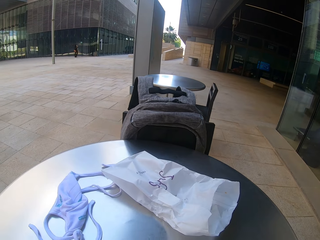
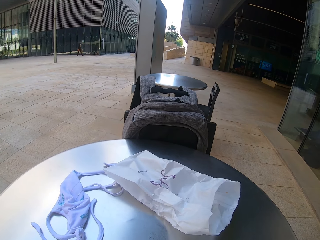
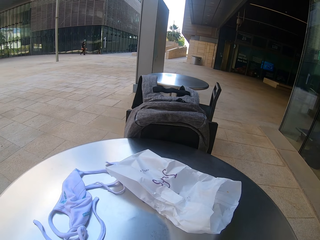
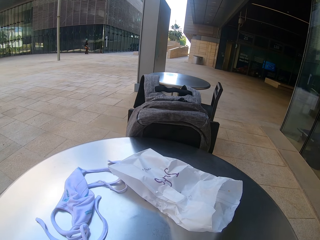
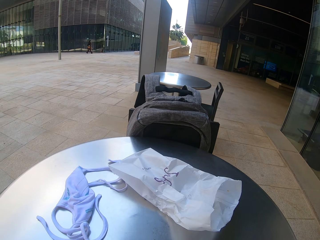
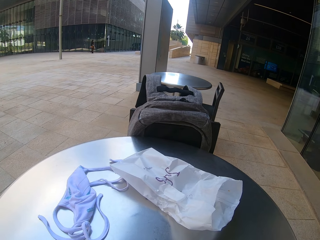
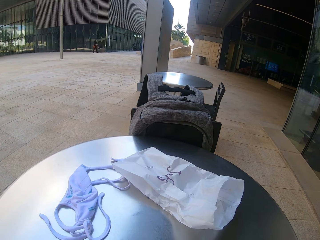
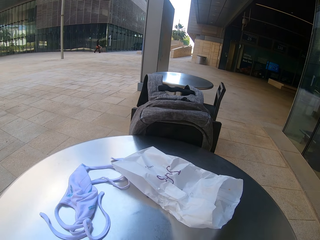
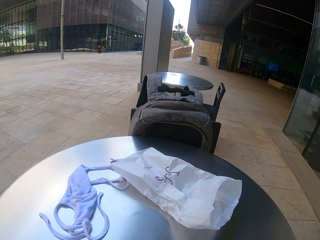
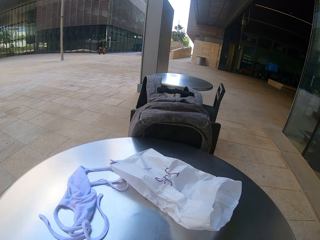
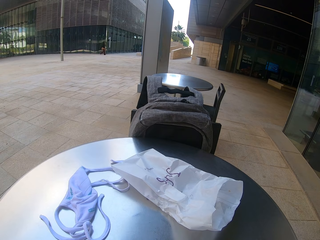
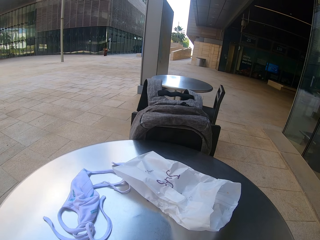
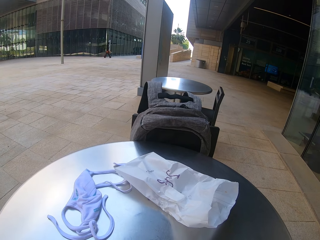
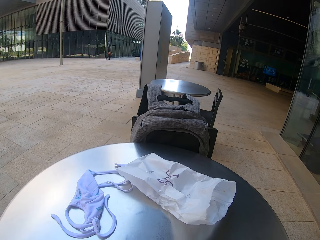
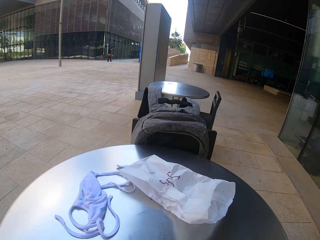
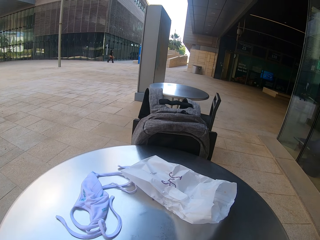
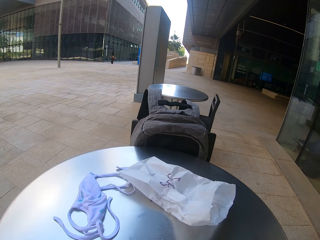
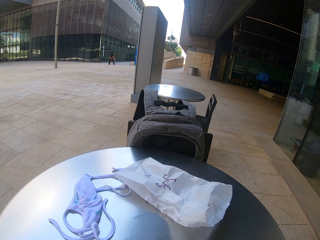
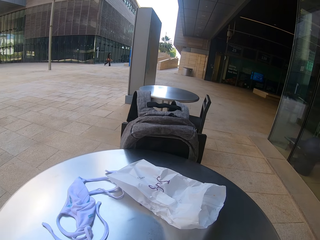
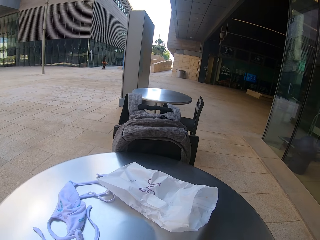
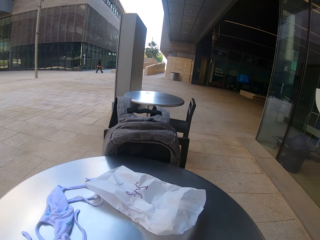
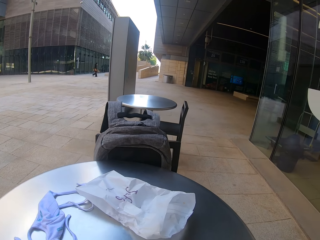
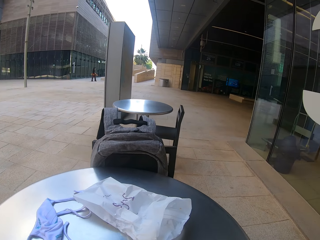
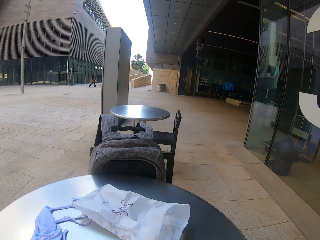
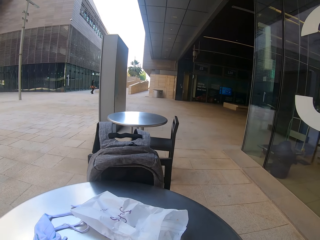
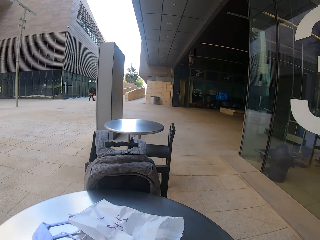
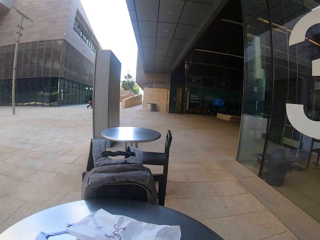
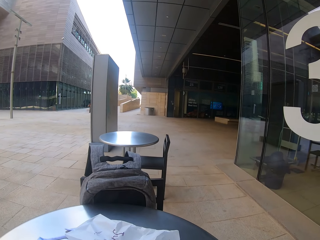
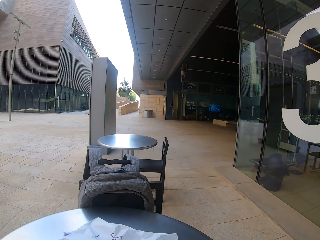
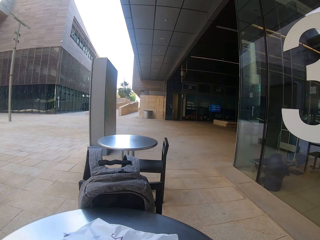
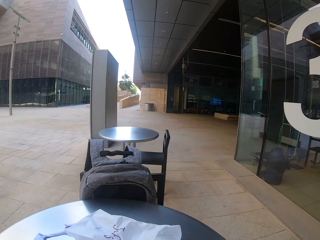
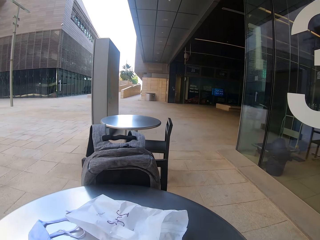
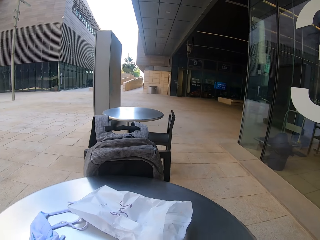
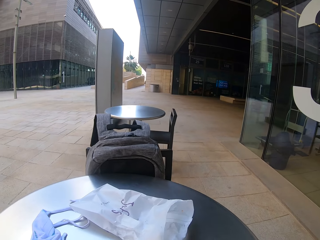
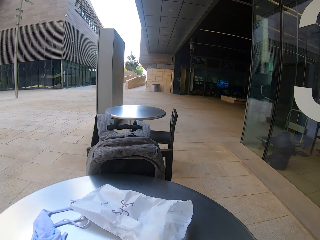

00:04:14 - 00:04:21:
A lady walks in an open space.

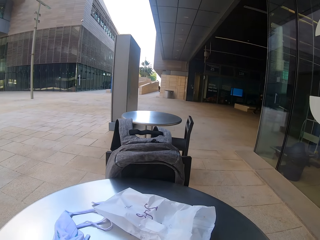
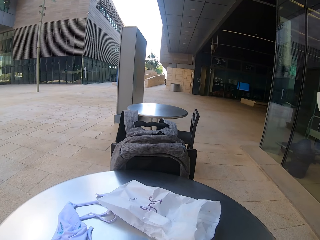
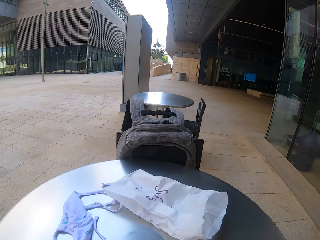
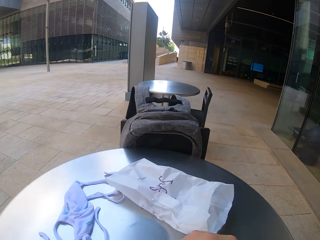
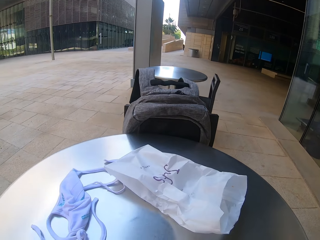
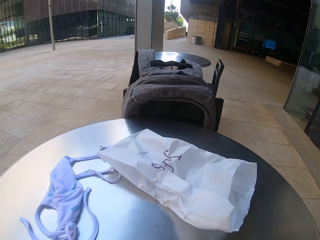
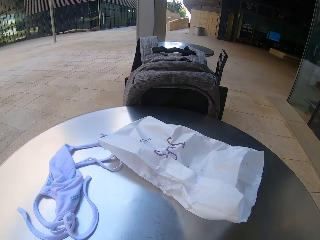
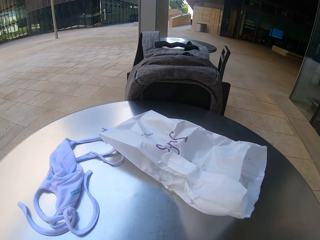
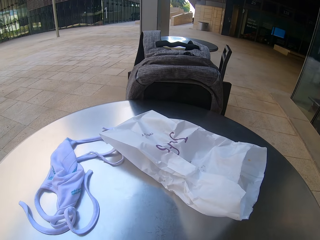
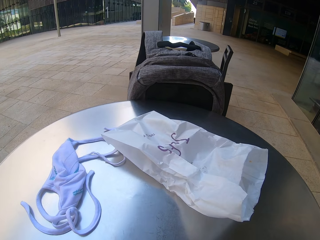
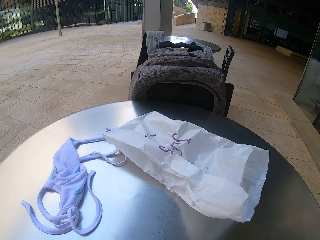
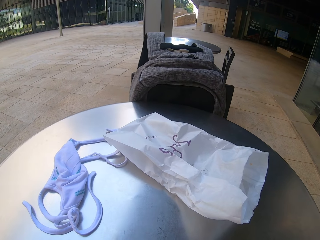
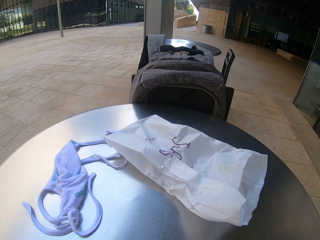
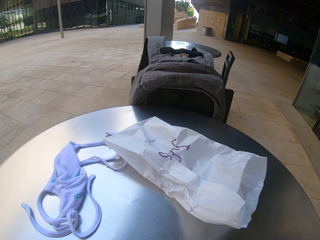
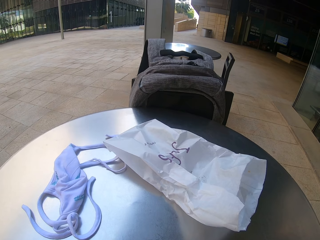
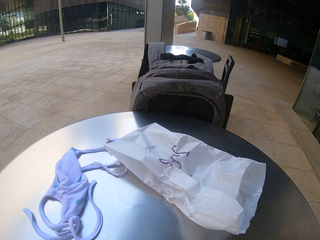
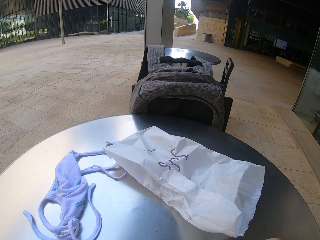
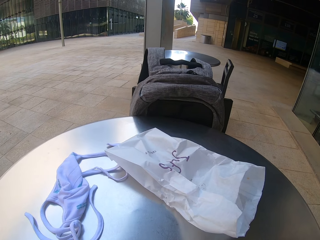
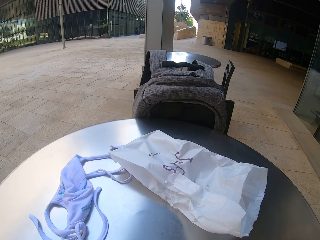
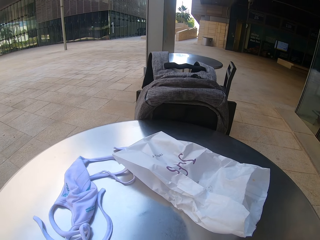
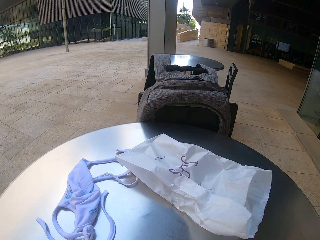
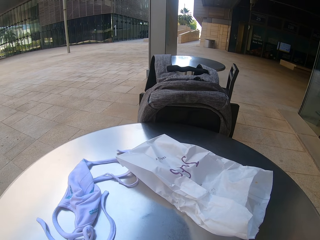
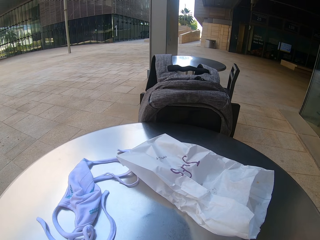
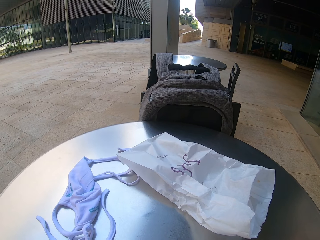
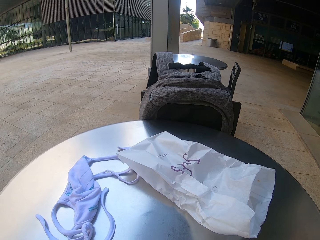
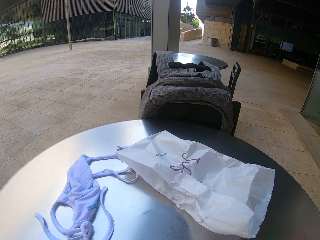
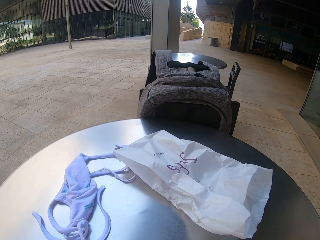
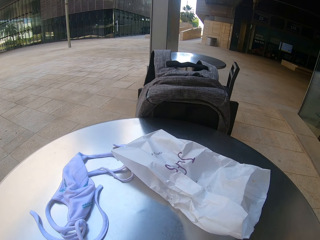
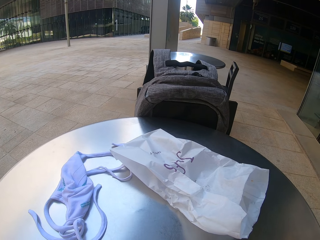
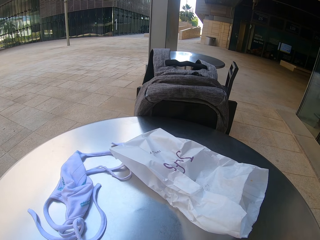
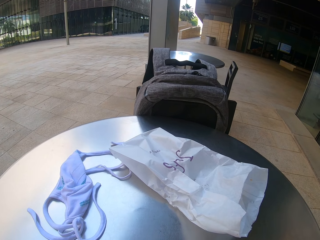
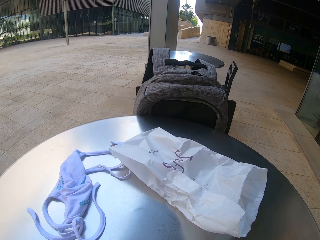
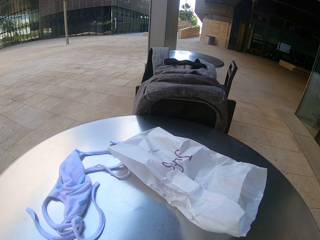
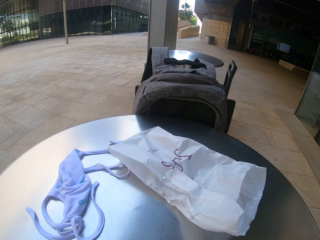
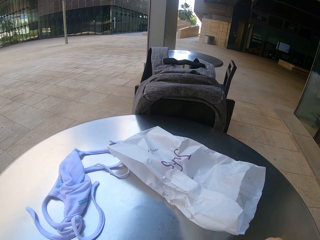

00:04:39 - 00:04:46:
The camera wearer scrolls the phone.

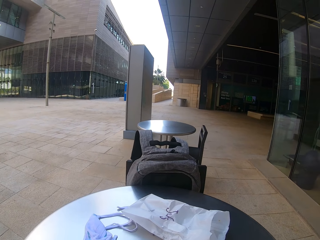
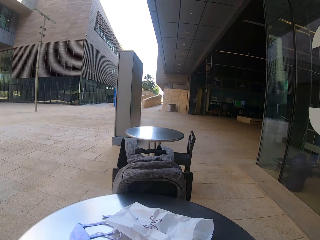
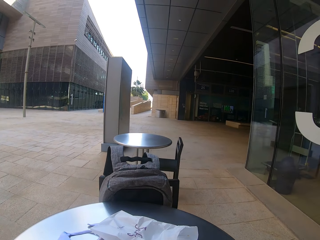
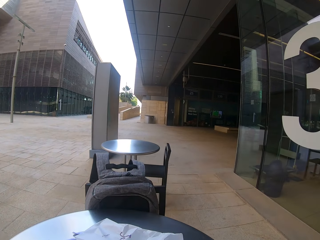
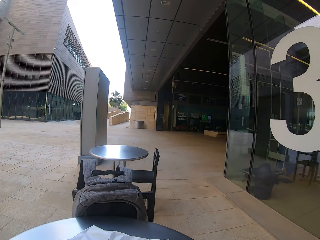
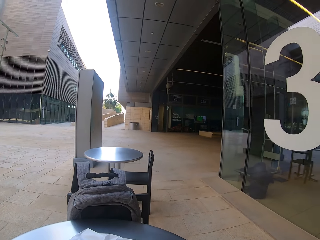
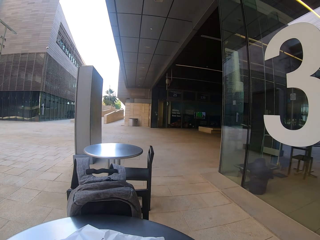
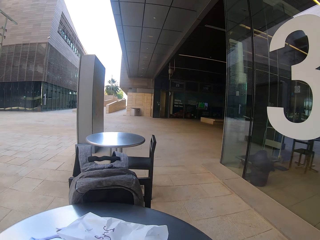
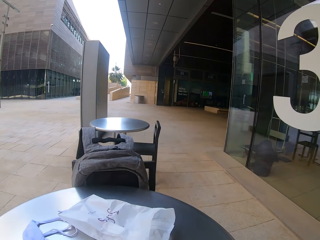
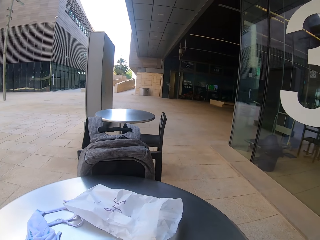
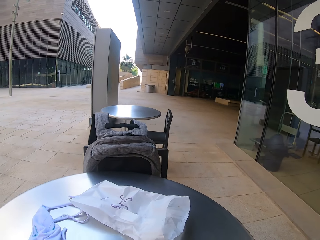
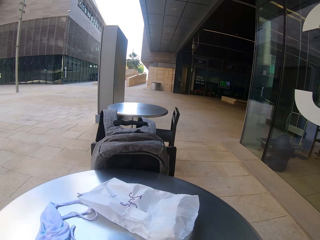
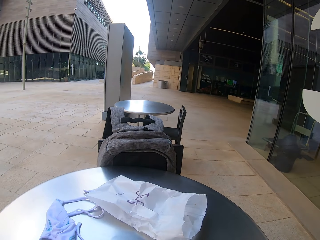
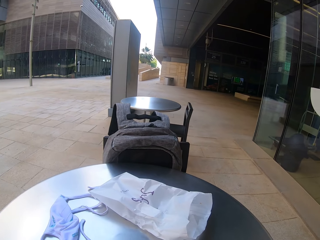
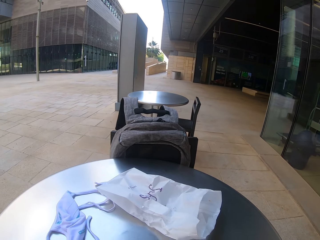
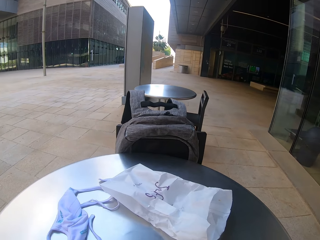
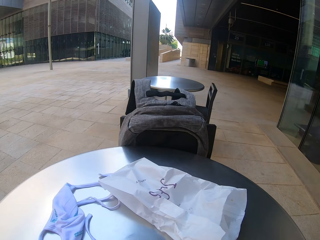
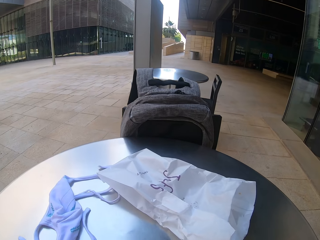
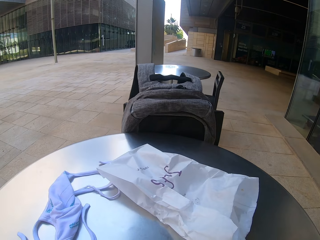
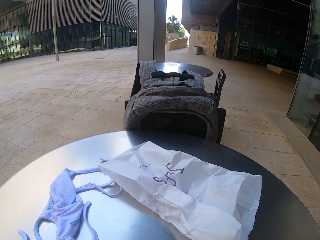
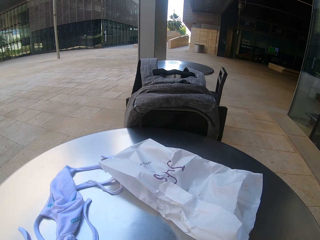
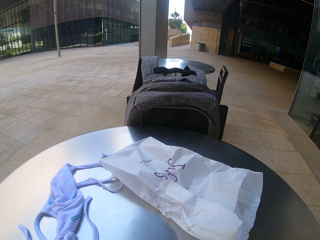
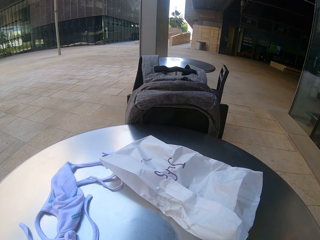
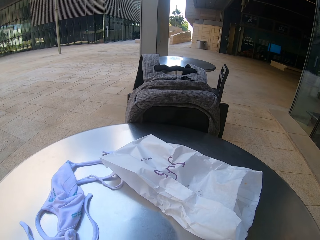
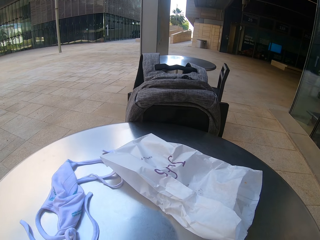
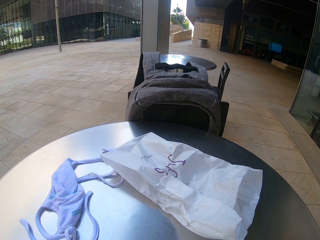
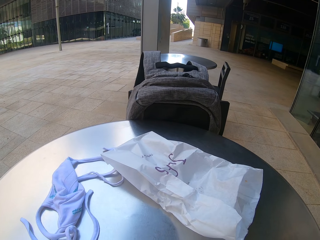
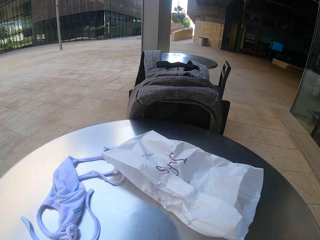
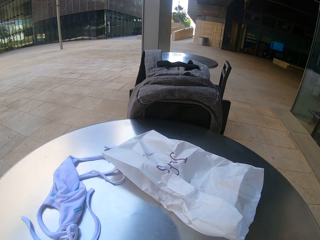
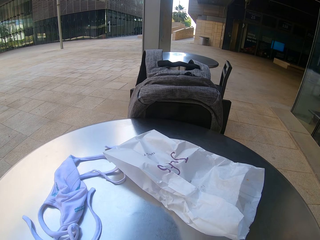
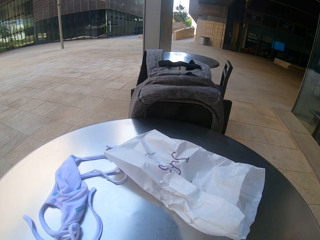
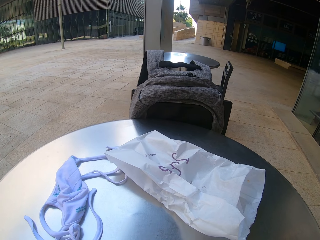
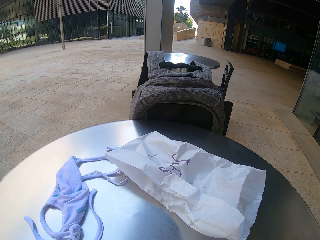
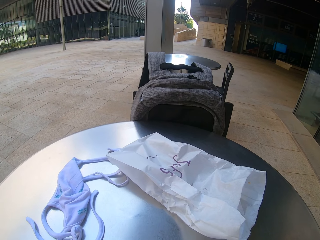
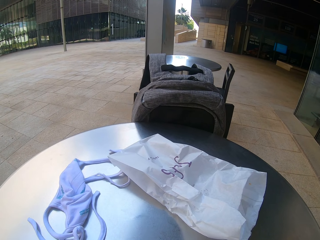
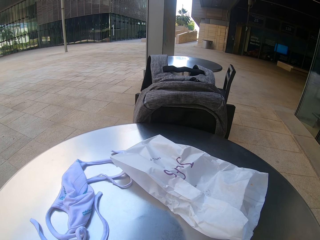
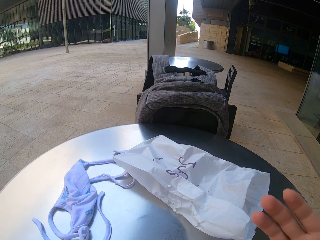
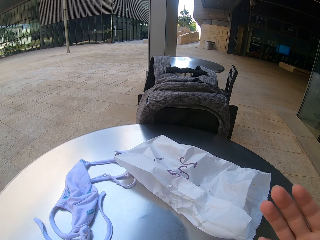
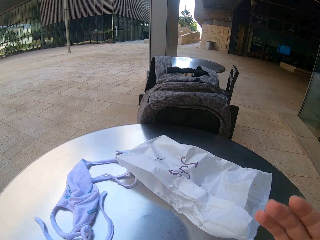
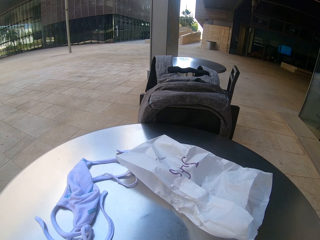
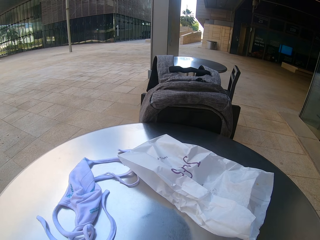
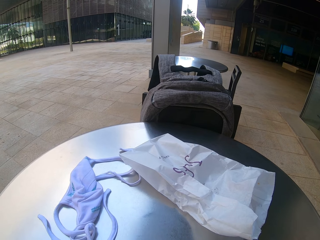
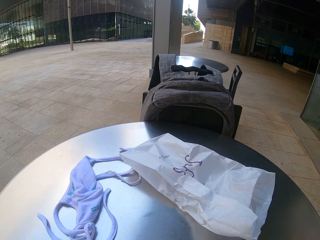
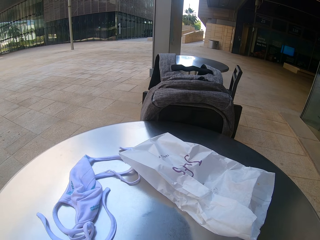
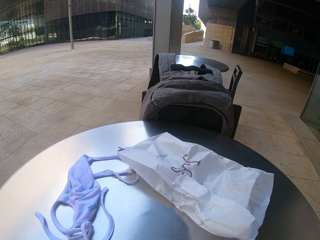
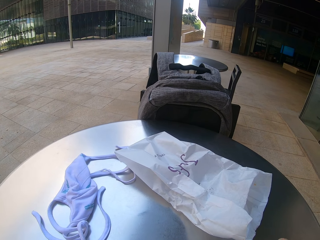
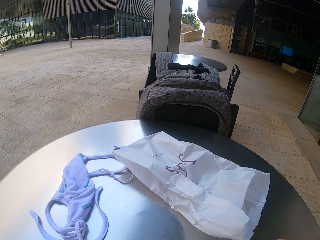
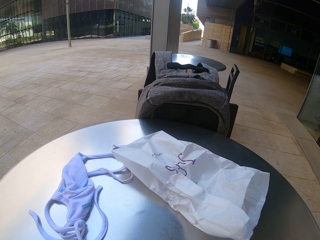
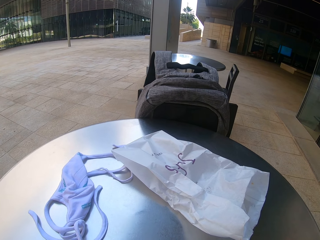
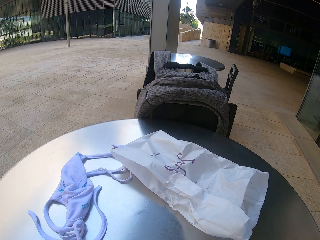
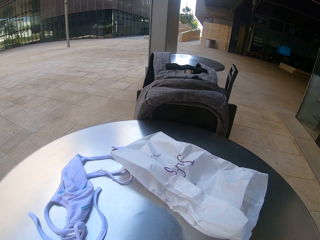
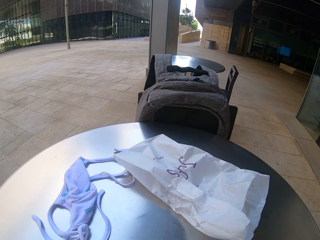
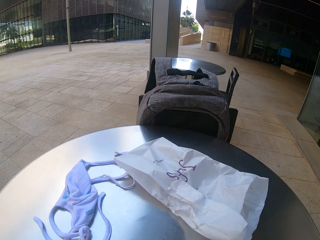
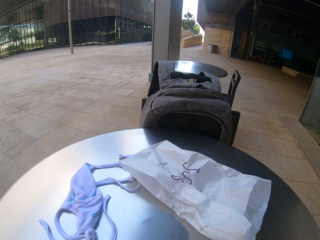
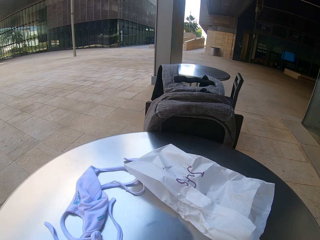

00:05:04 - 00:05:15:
The camera wearer looks at the phone. They look around. They look at the phone. They look at the hand.
